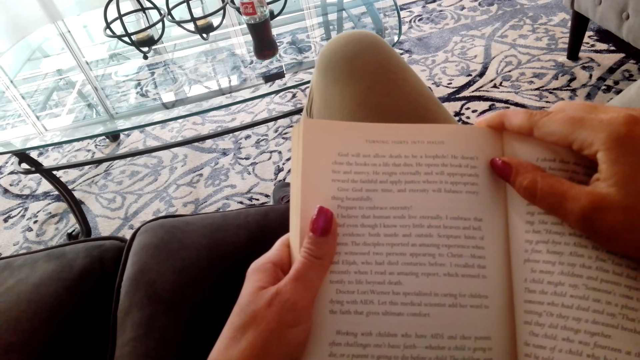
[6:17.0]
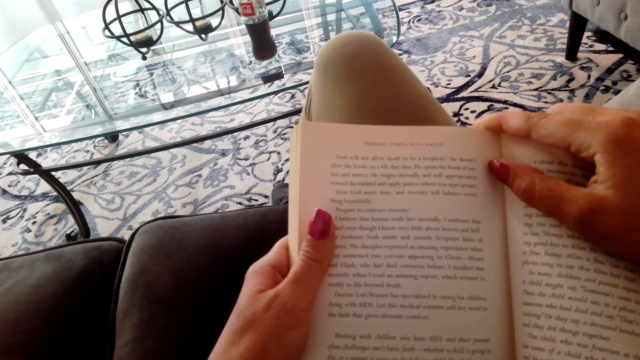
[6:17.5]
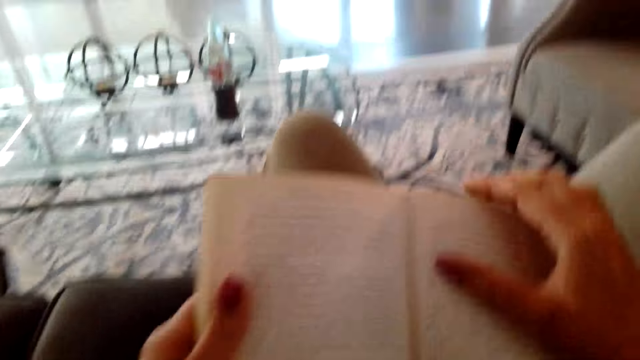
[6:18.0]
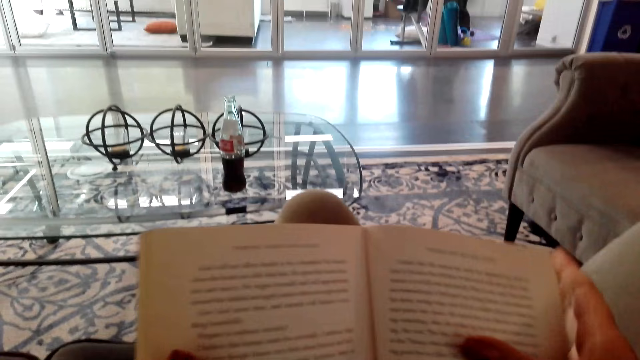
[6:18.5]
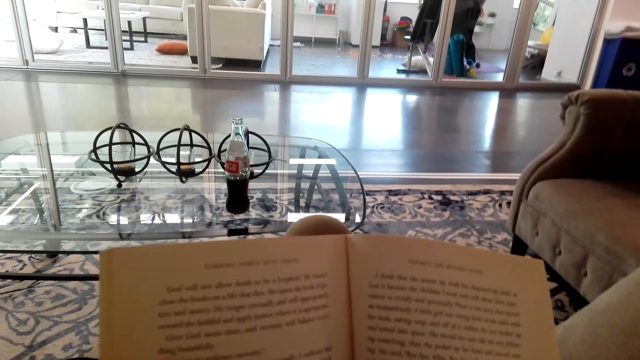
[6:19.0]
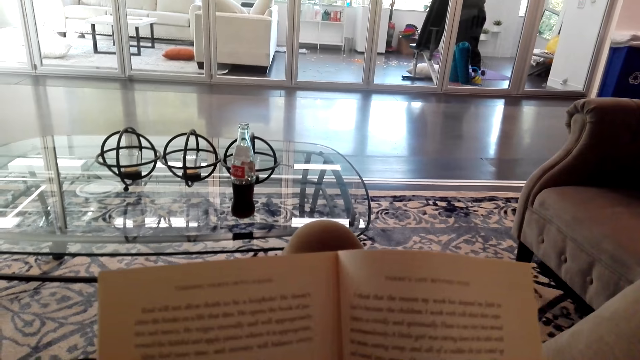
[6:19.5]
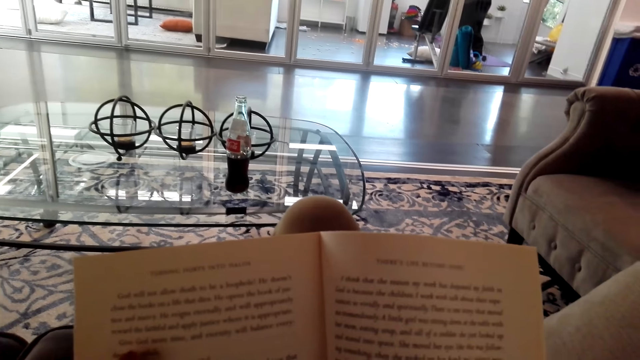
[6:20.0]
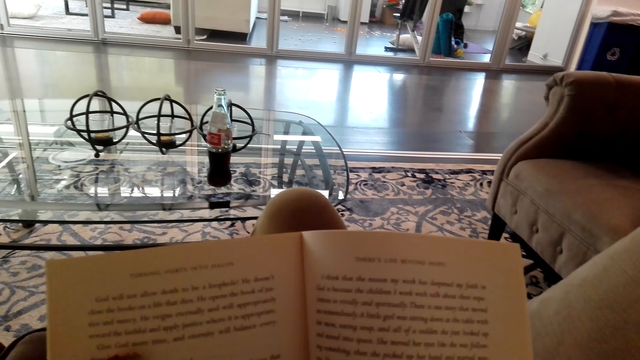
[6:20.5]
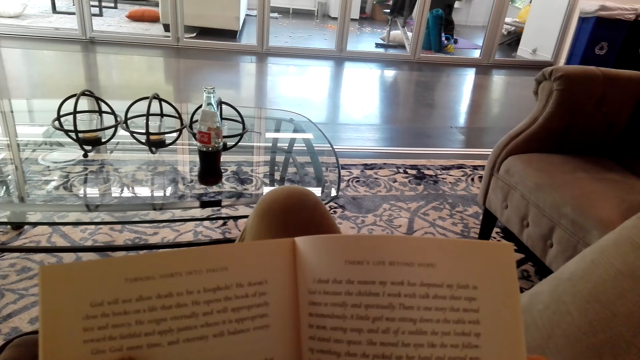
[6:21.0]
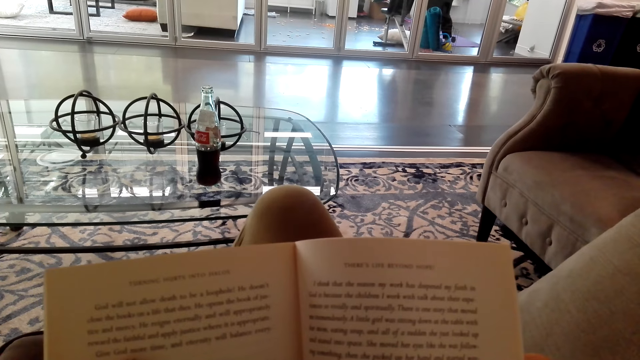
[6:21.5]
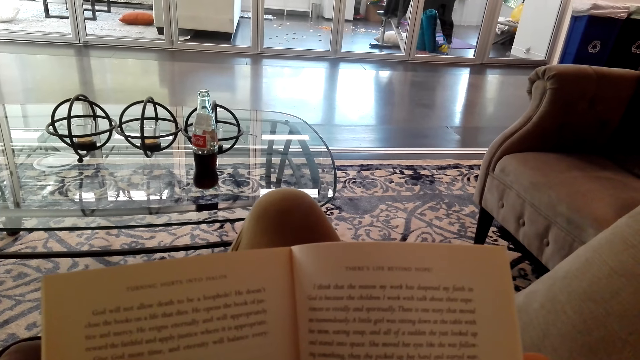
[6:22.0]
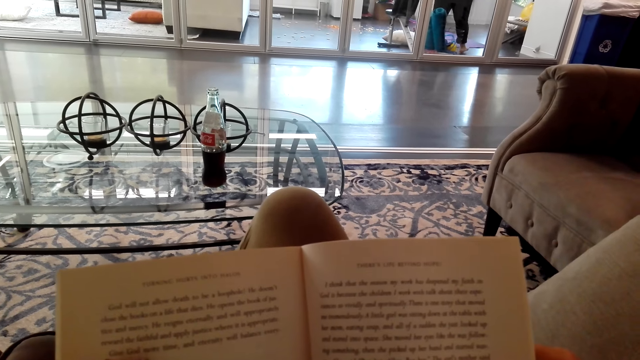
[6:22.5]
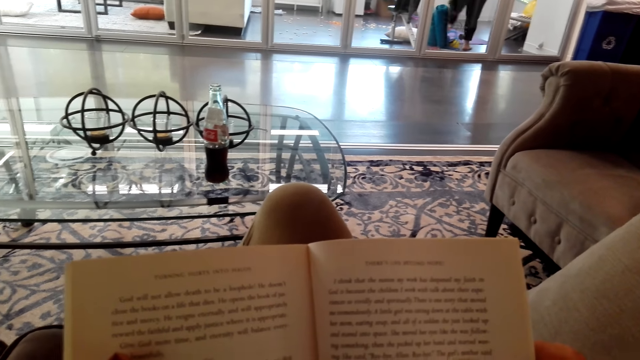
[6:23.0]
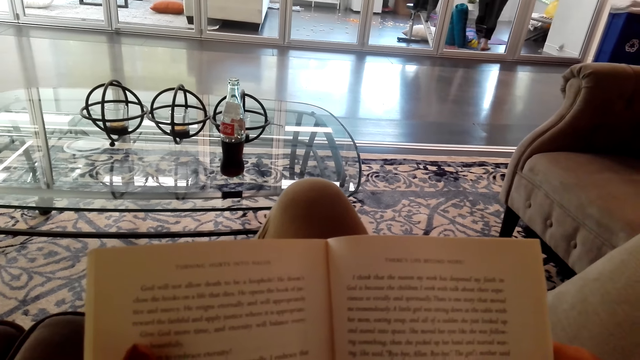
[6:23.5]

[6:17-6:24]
The camera wearer moves their hand.

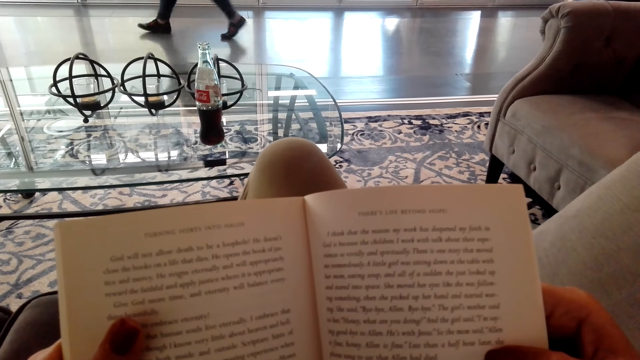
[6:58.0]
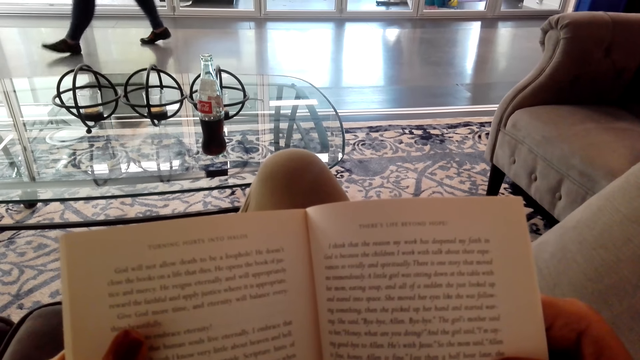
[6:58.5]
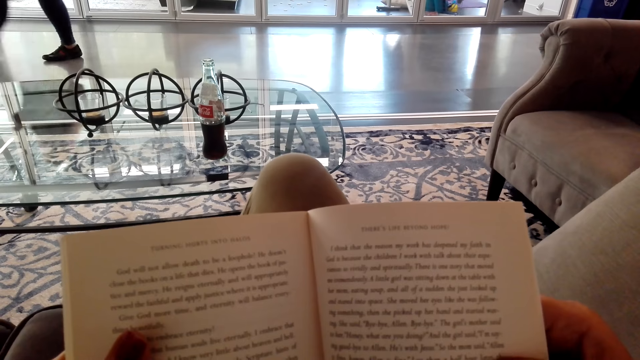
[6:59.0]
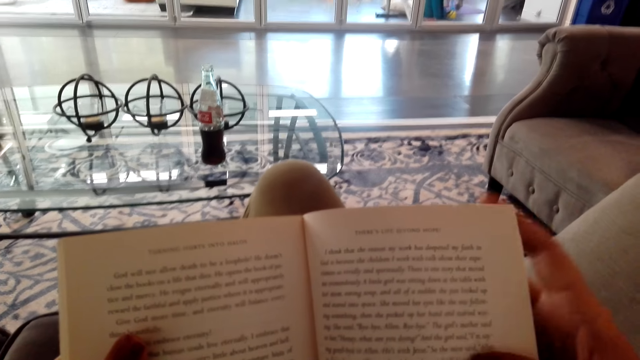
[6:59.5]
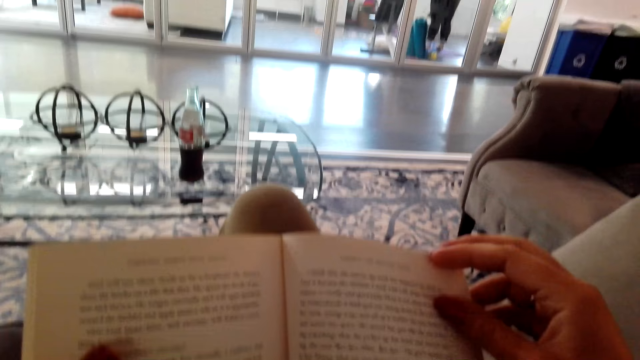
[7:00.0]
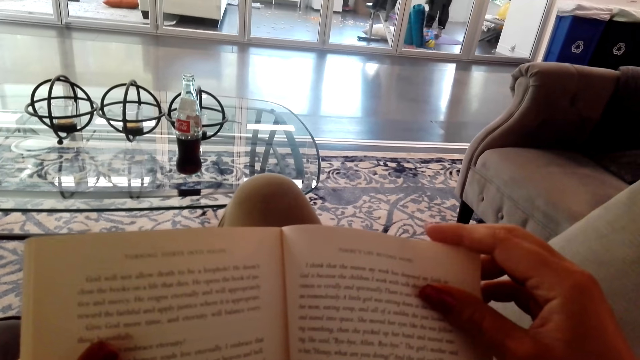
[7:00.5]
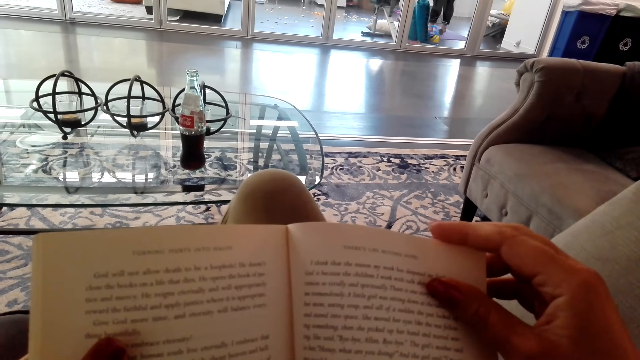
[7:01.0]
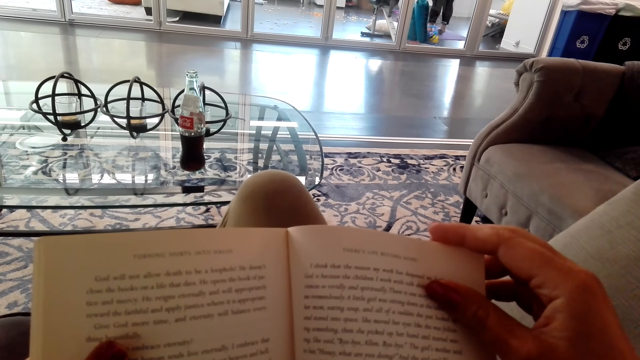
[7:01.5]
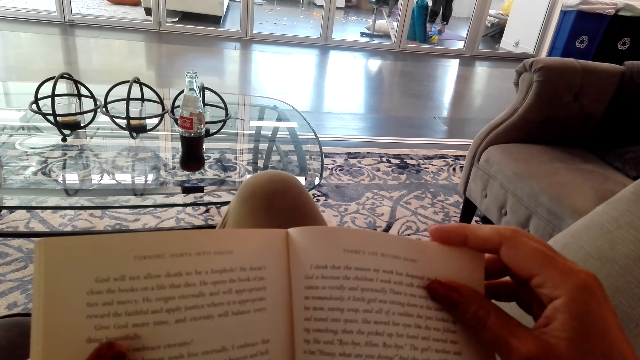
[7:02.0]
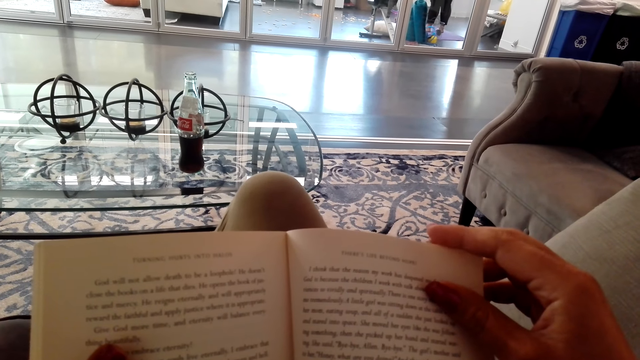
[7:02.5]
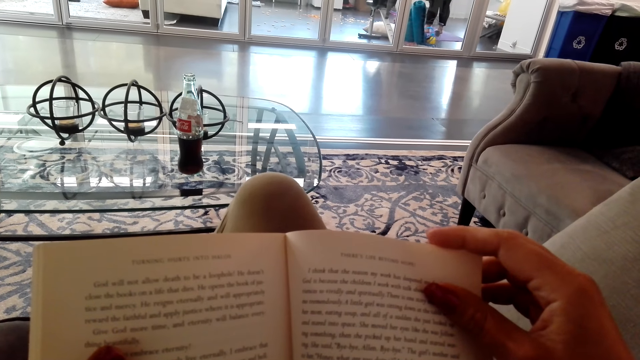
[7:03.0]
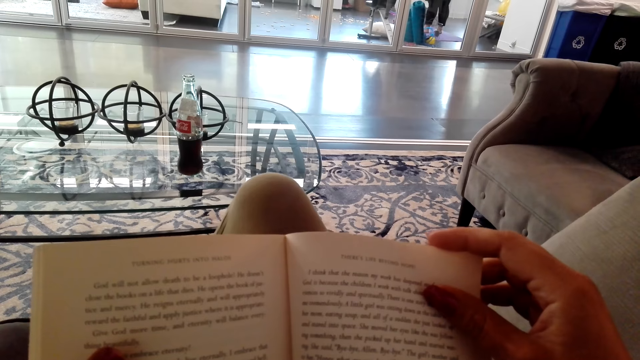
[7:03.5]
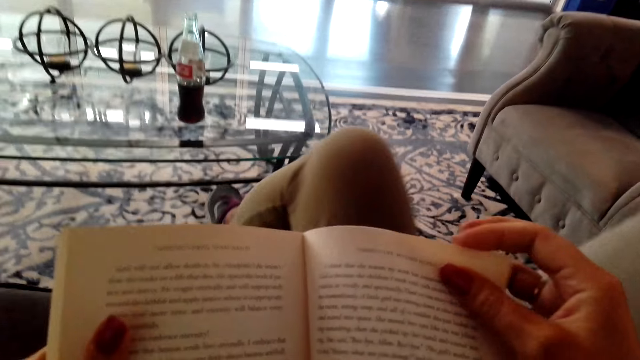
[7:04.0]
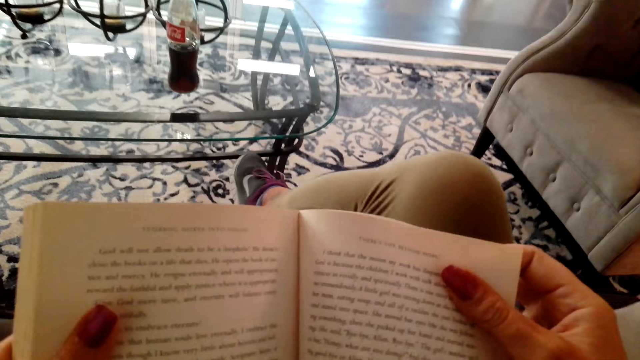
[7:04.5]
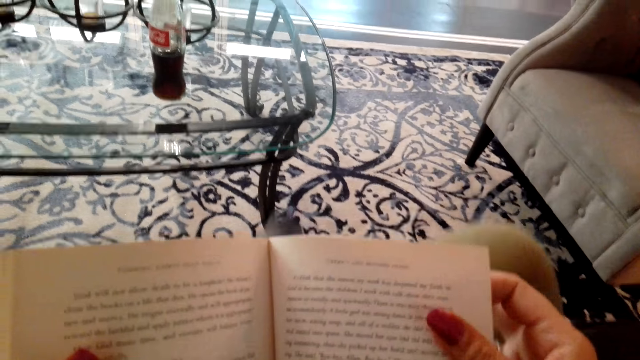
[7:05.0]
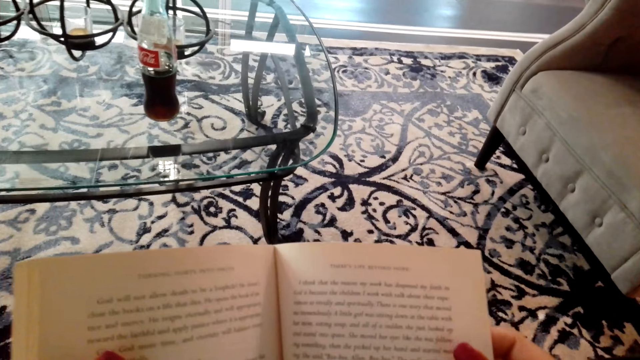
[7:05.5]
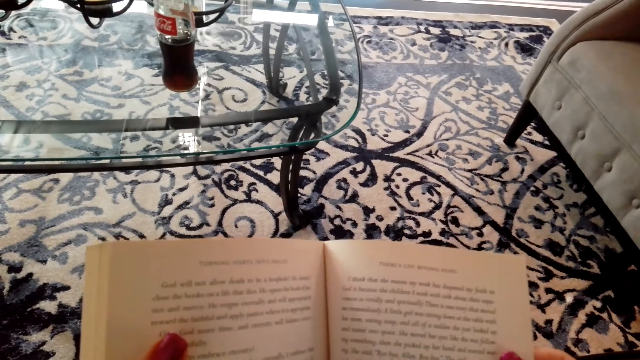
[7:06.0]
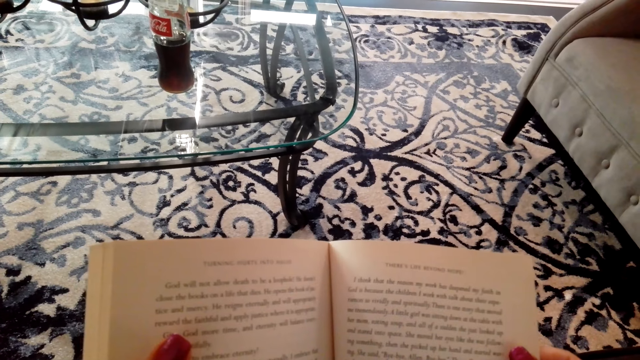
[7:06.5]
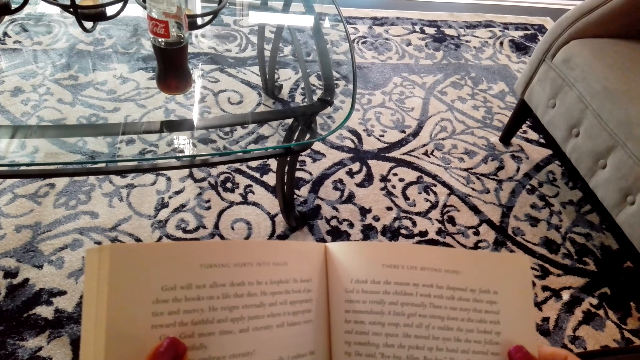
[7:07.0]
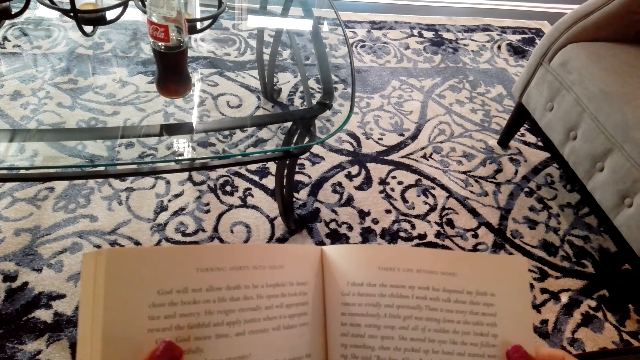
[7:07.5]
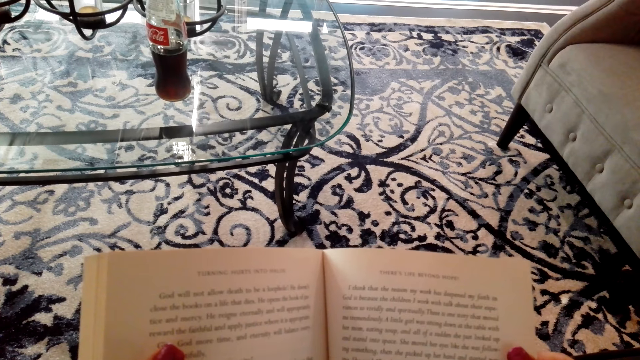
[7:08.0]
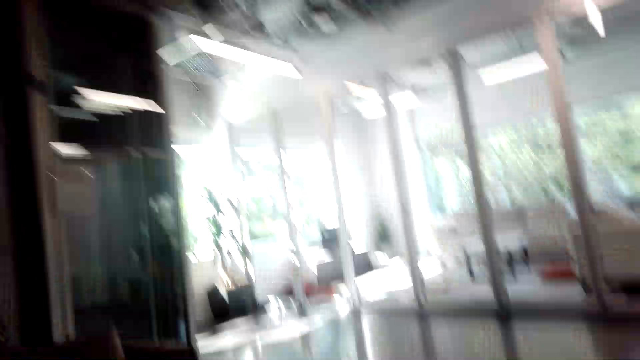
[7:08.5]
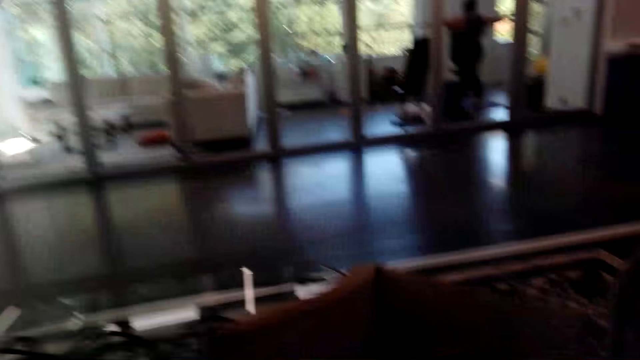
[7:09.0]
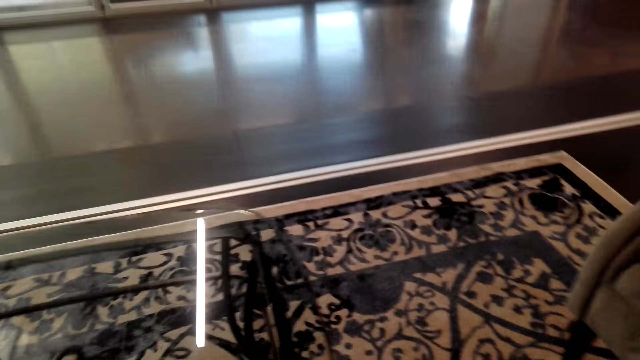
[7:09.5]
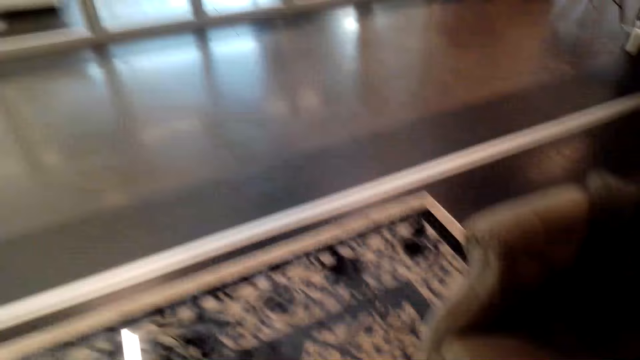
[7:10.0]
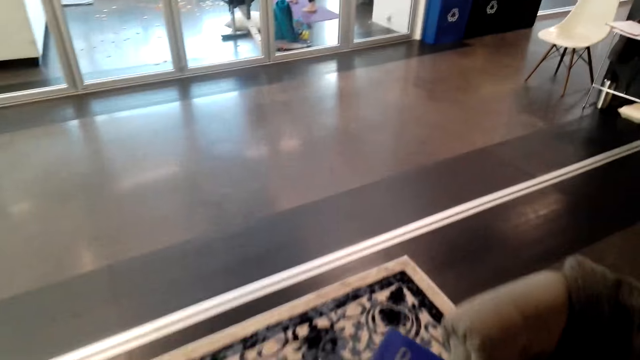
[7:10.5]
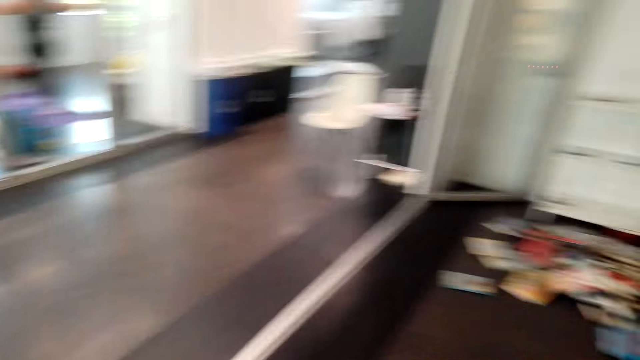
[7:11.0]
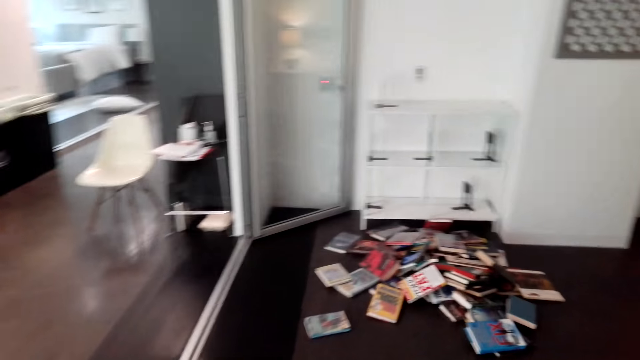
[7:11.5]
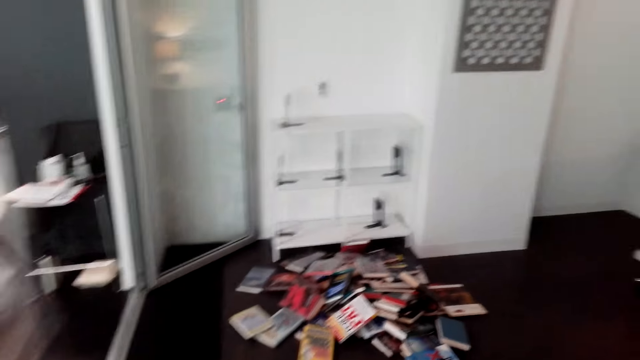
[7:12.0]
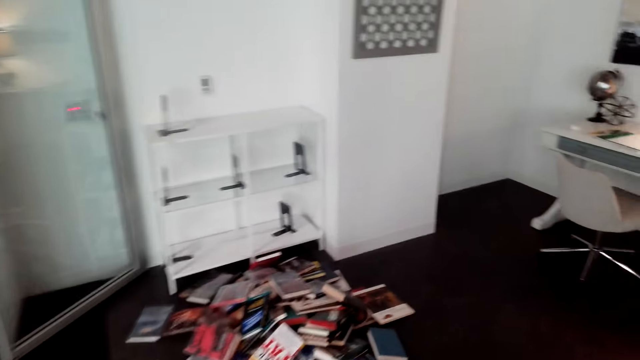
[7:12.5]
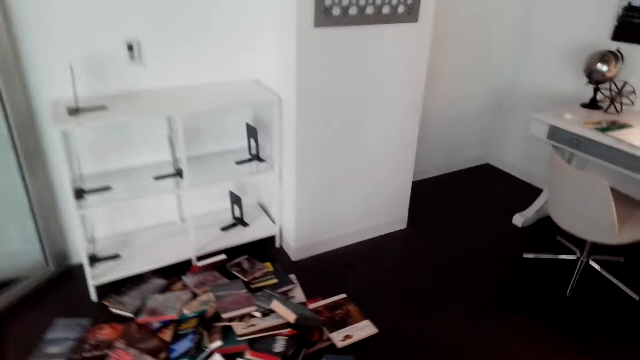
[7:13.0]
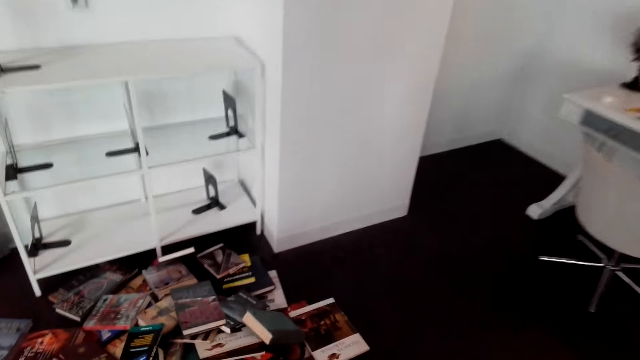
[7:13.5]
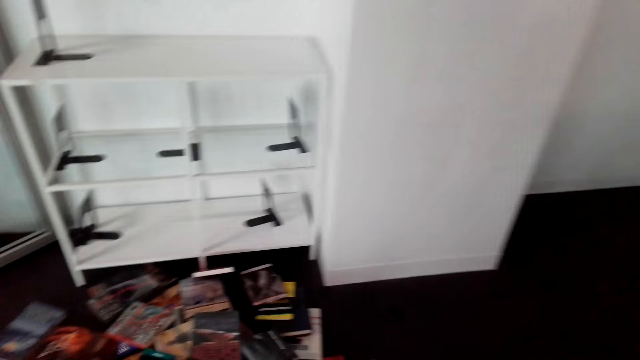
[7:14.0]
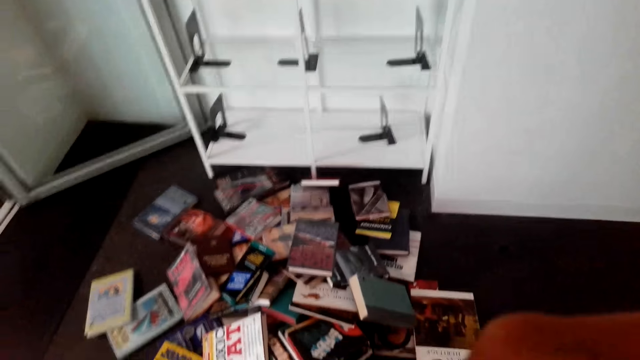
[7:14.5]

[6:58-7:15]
The camera wearer moves their hand. They put their right leg on the floor. They close the book. They walk towards the bookshelf.
